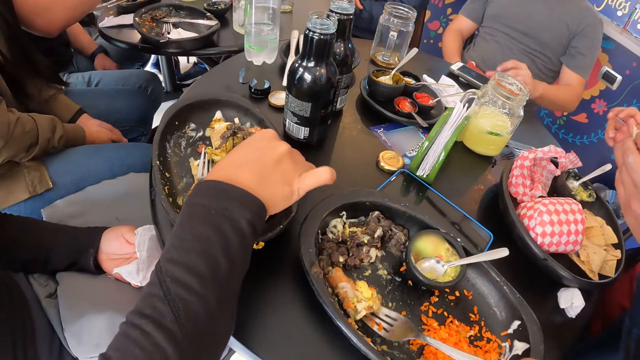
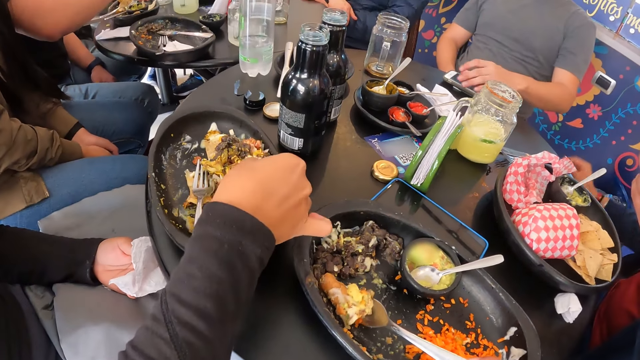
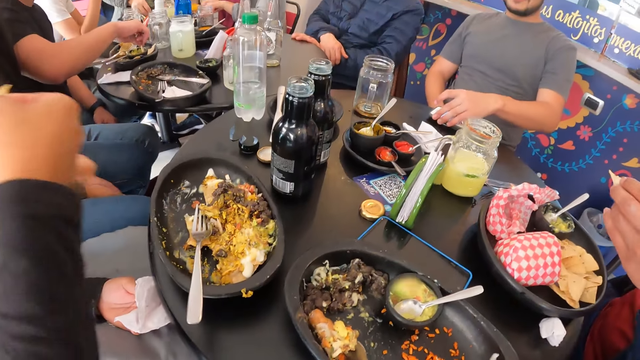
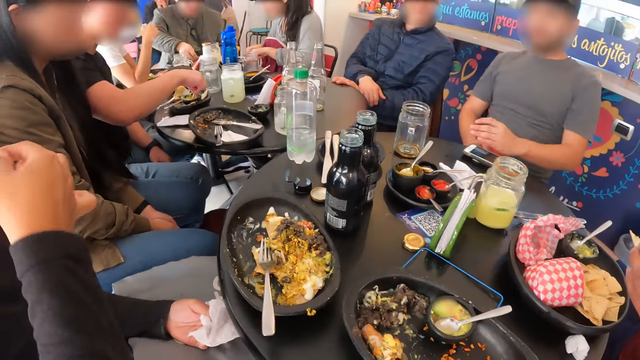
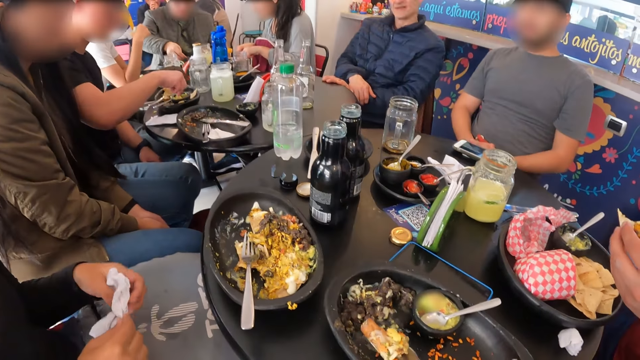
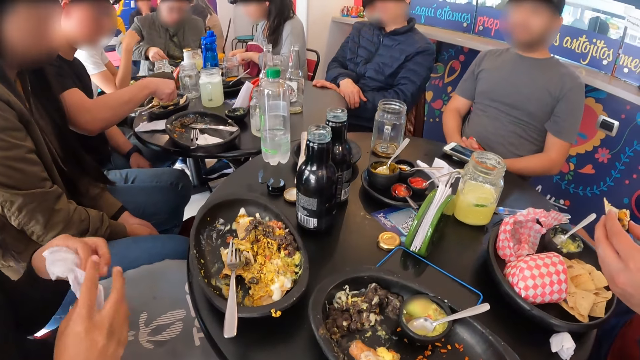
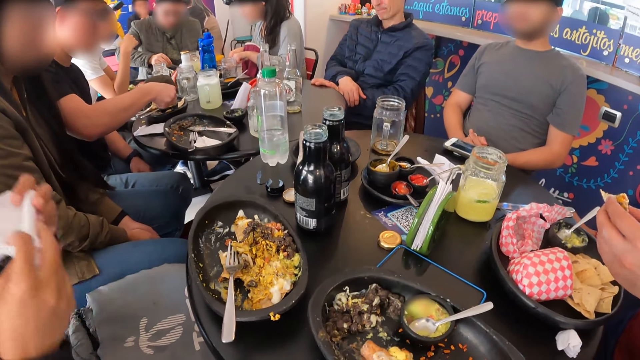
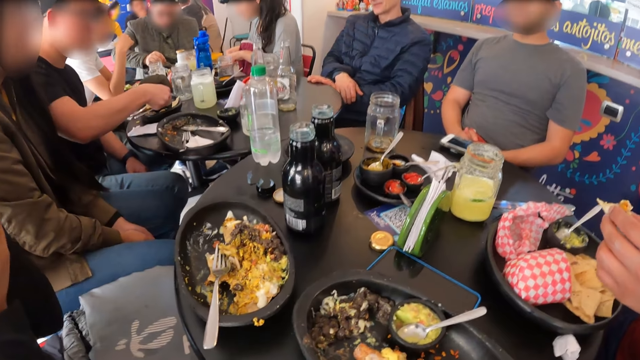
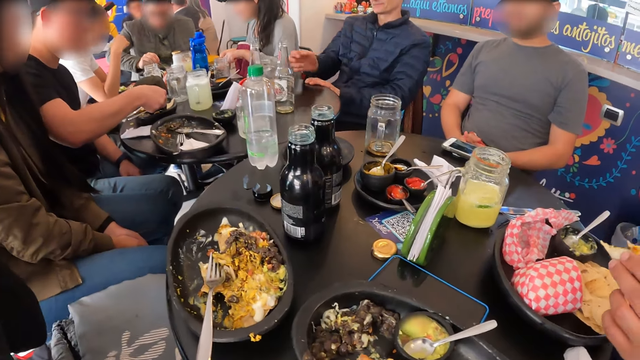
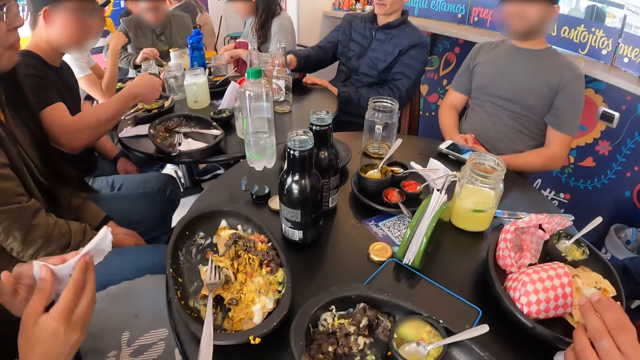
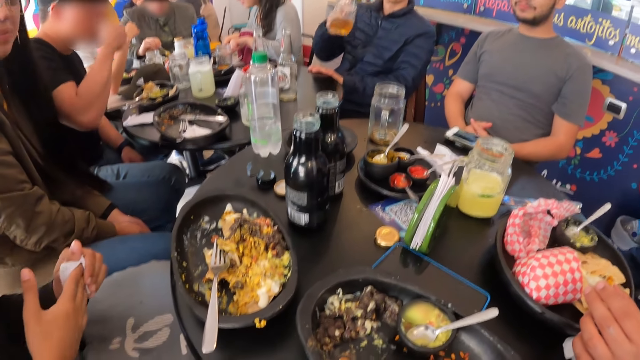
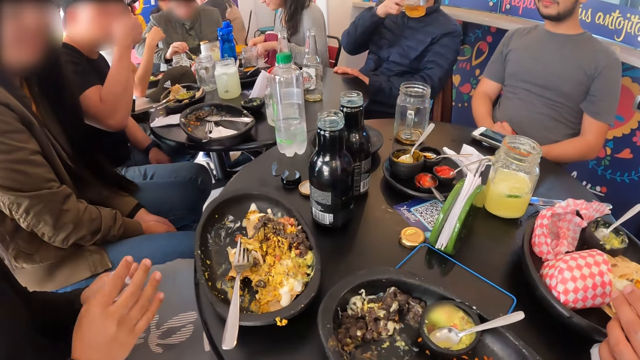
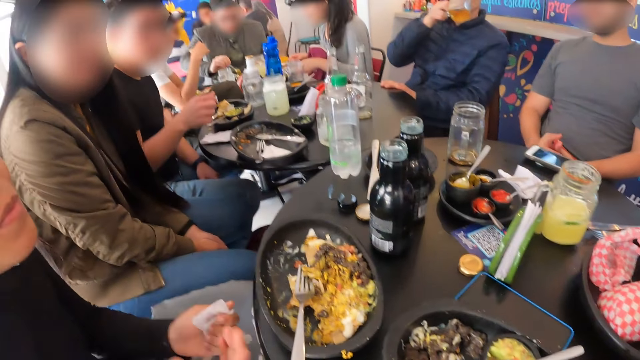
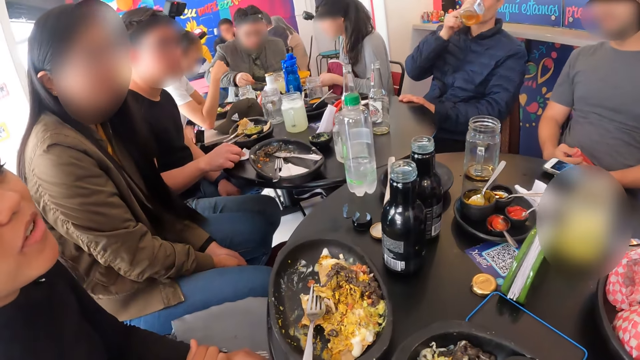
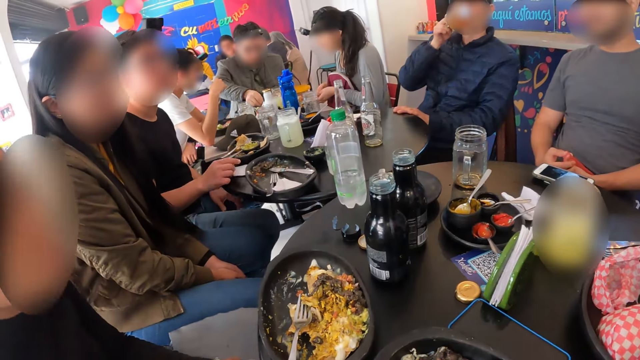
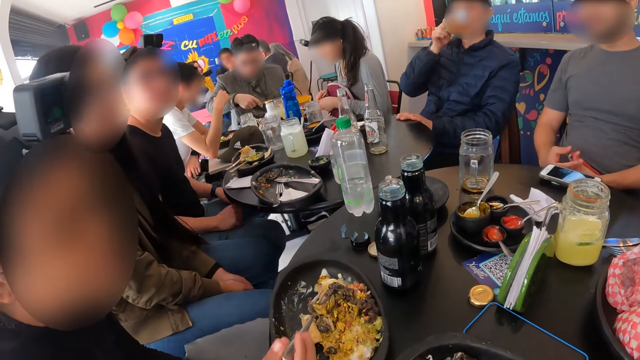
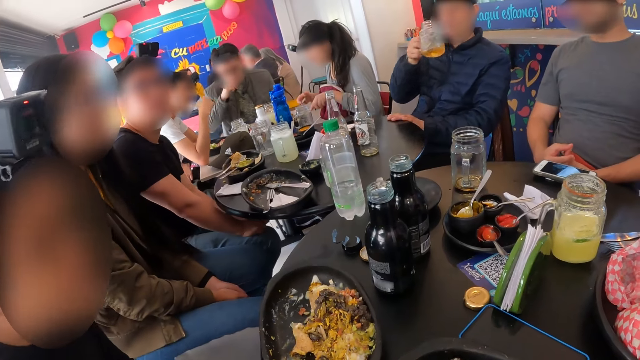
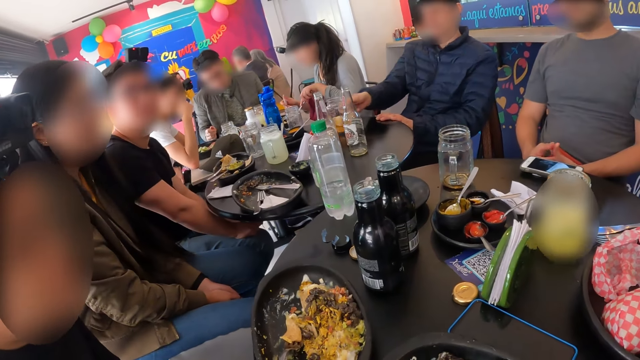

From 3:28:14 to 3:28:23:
The camera wearer lifts the piece of chicken on a bowl on the table with a fork in his right hand. The woman cleans her mouth with the serviette in both hands. The woman cleans both hands with the serviette. A person drinks the juice.

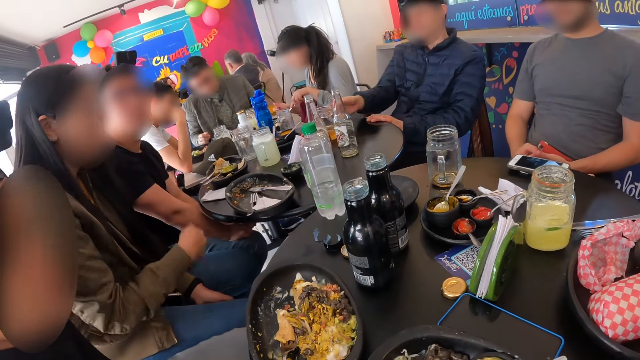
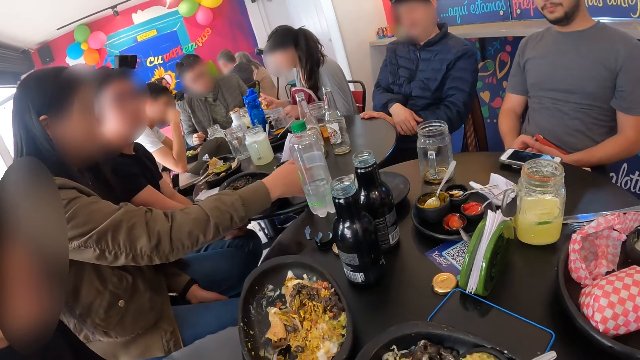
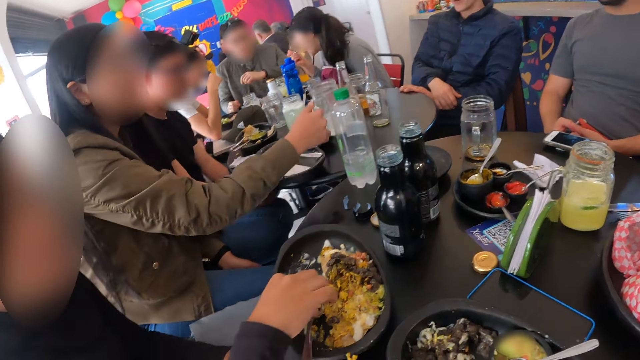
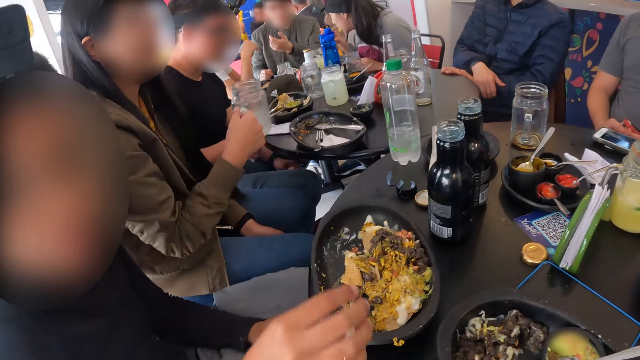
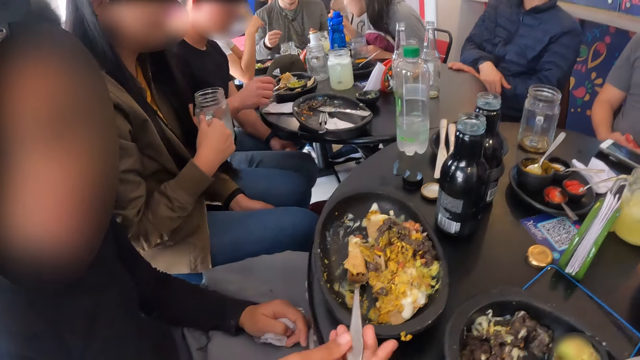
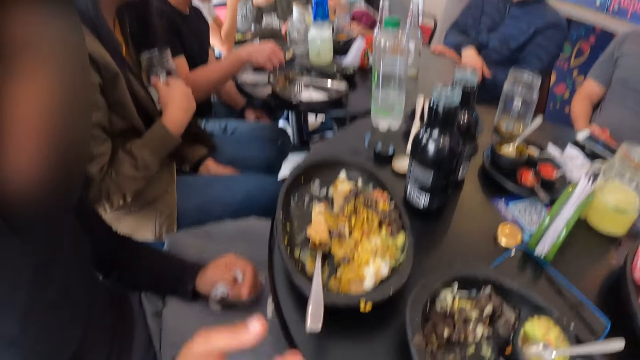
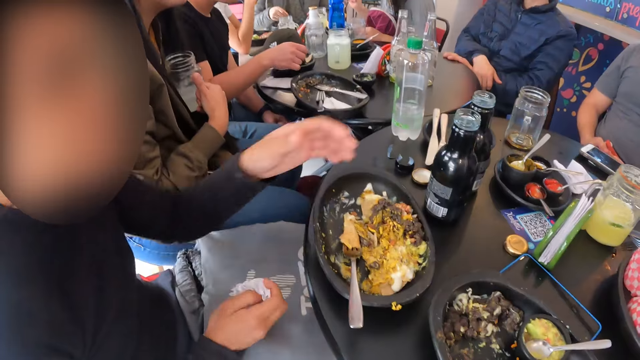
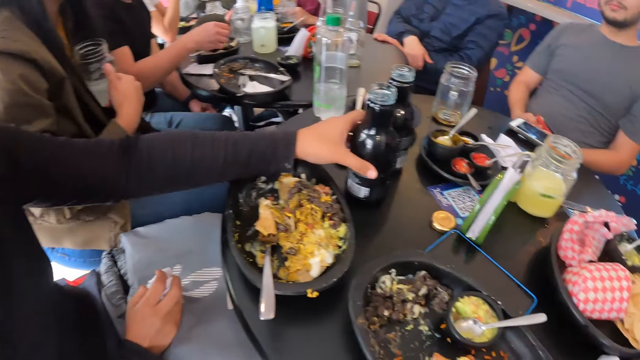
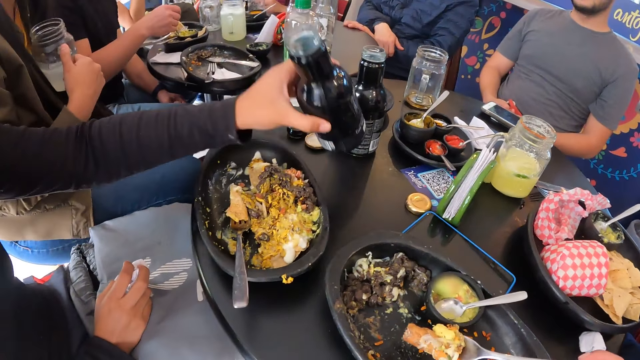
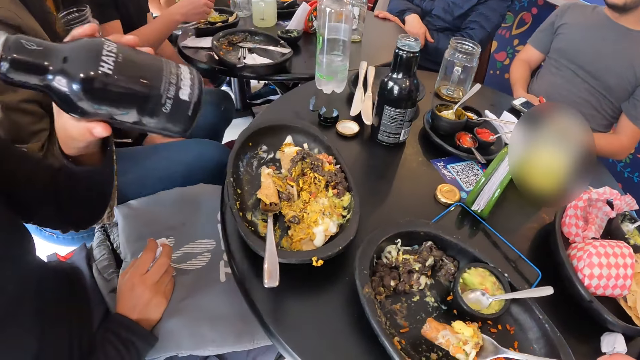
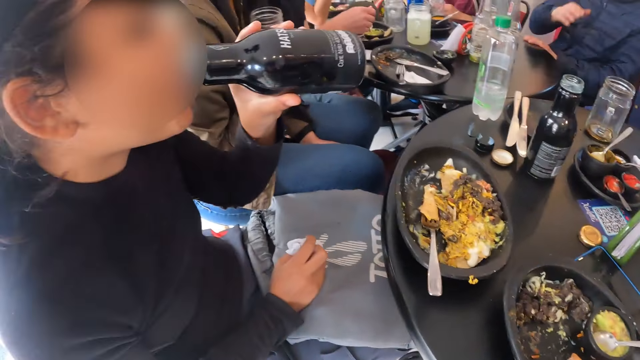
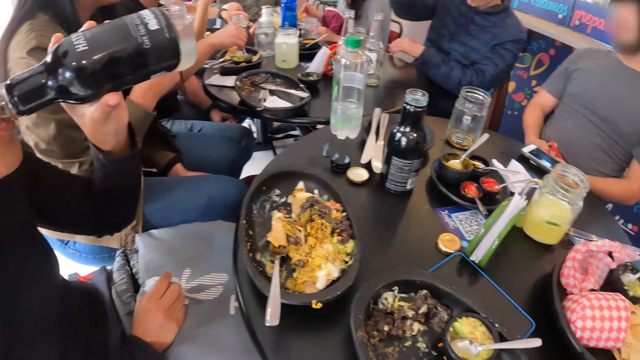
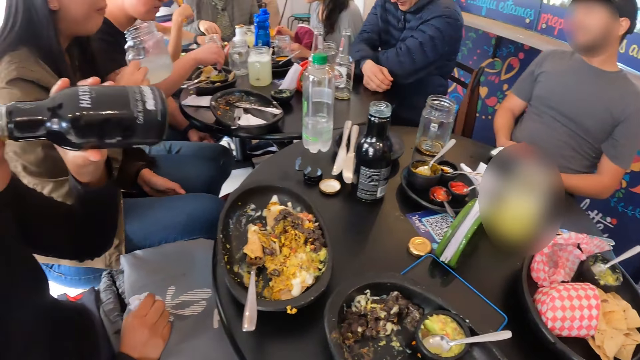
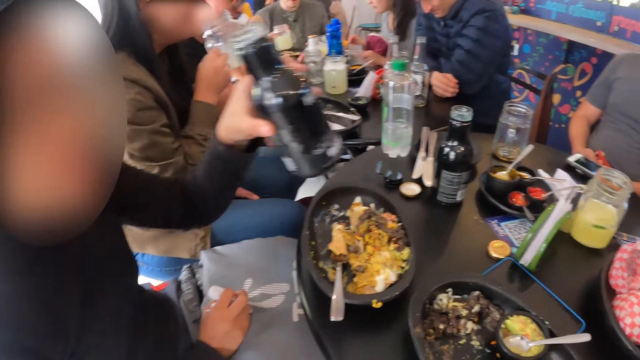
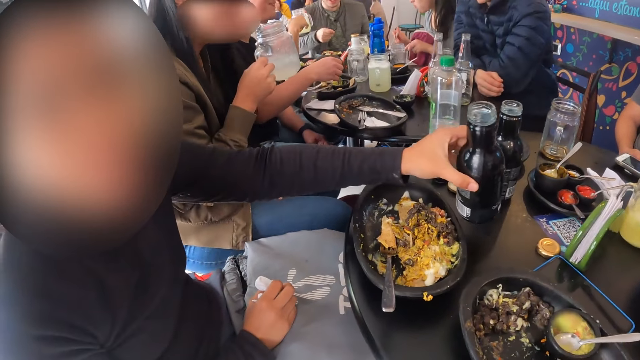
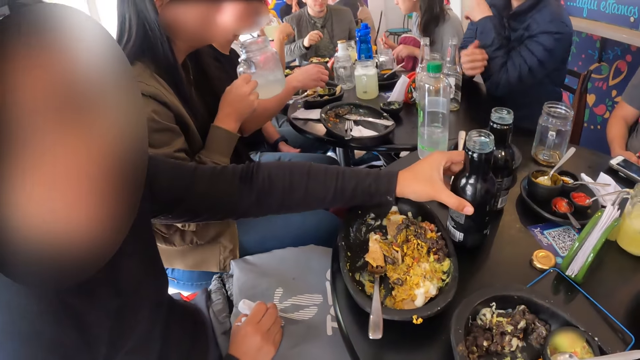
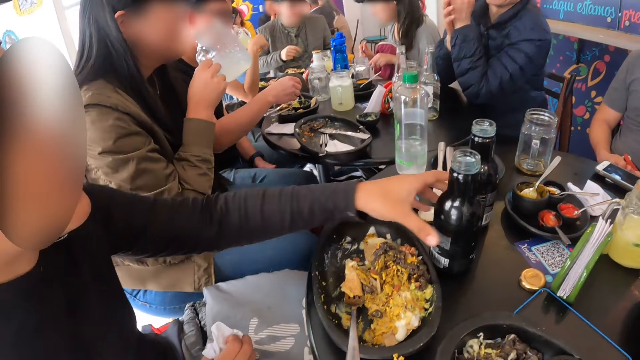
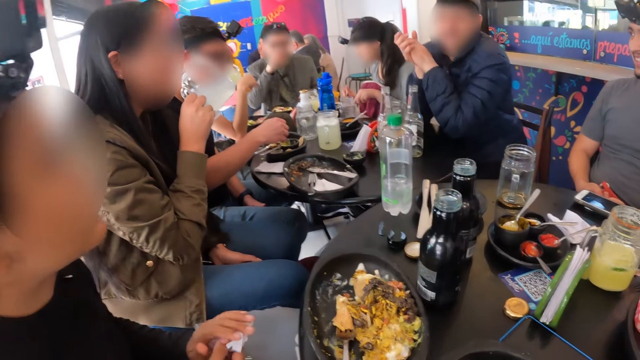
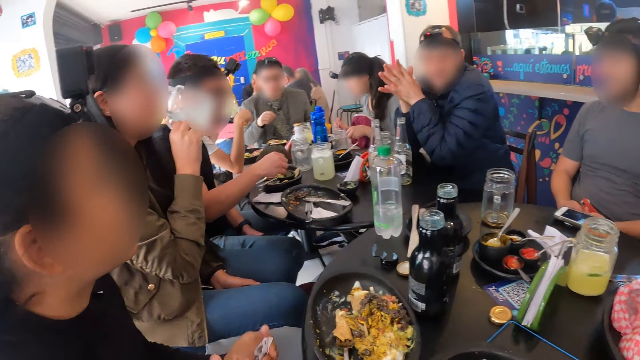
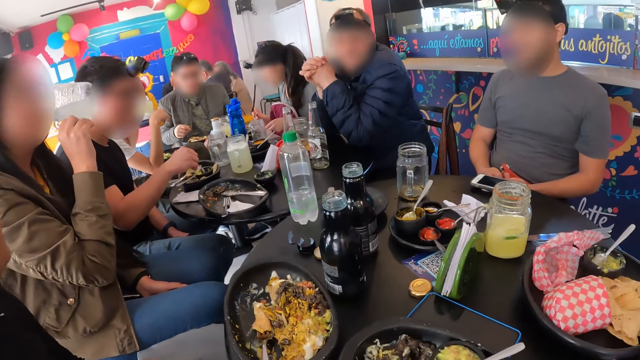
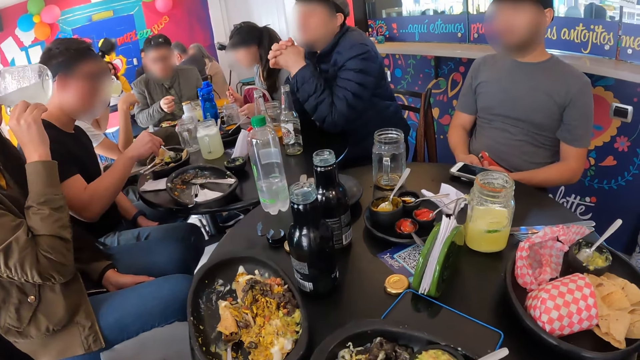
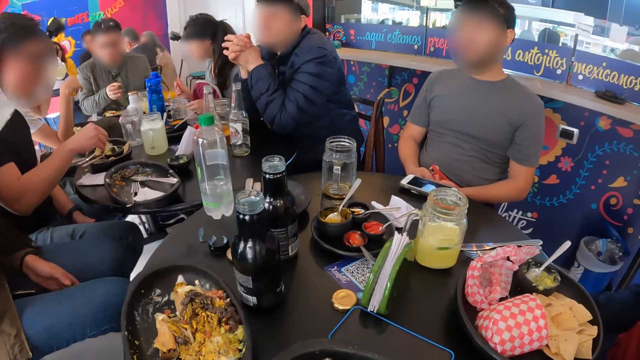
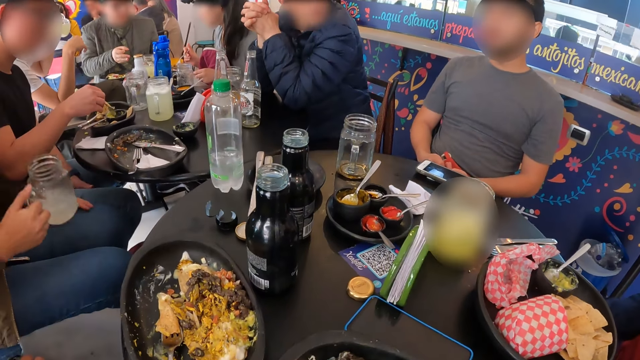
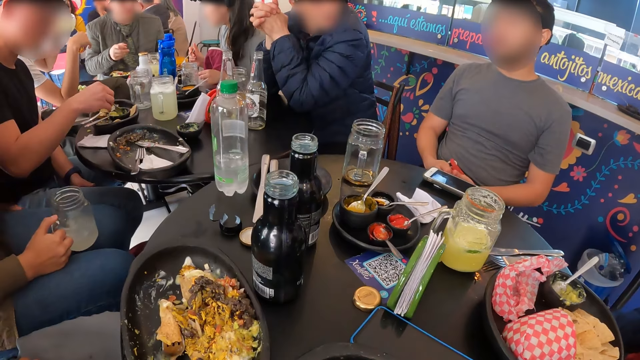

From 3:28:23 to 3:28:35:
The camera wearer puts the glass of juice on the table. The woman adjusts the burritos on the fork with her right hand. The woman touches the fork with her right hand. The woman transfers the serviette from her left to her right hand. The woman takes a bottle of beverage from the table with her left hand. The woman drinks beverage from the bottle of beverage with her left hand. The woman drops the bottle of beverage on the table with her left hand. The woman cleans both hands with the serviette.
